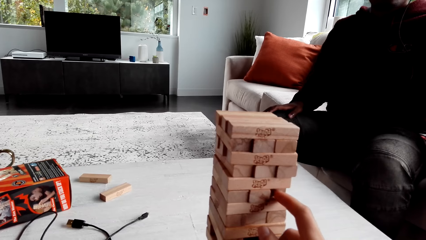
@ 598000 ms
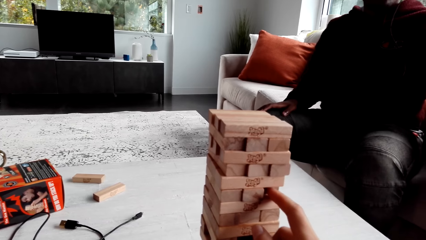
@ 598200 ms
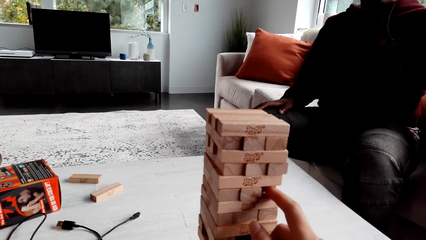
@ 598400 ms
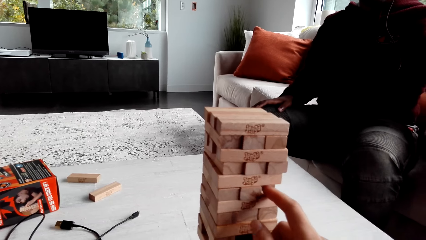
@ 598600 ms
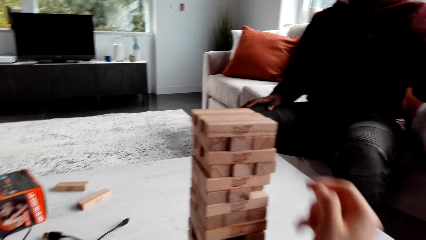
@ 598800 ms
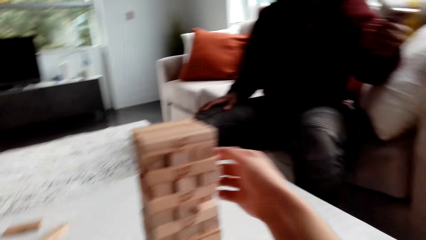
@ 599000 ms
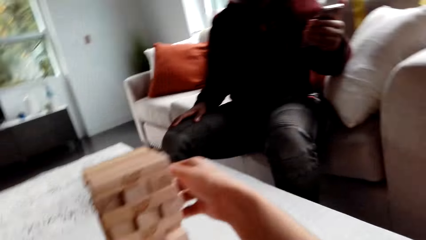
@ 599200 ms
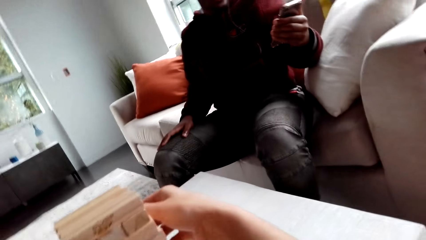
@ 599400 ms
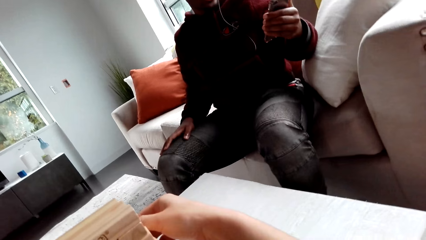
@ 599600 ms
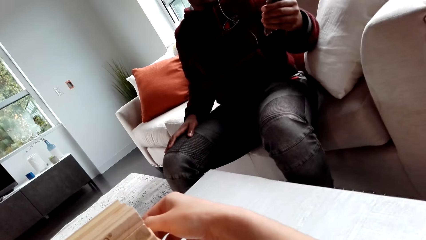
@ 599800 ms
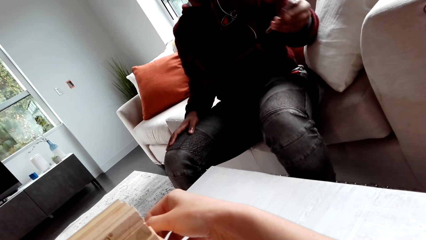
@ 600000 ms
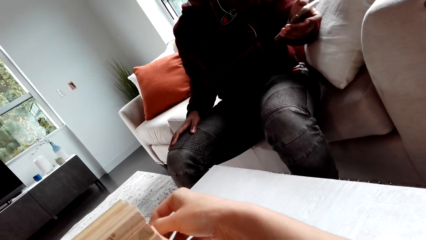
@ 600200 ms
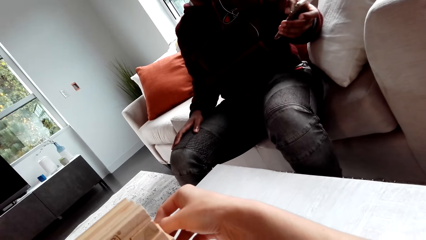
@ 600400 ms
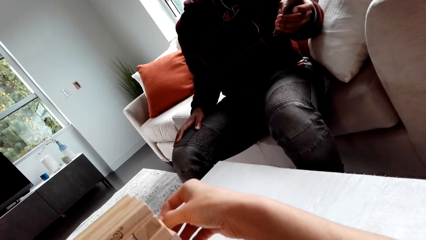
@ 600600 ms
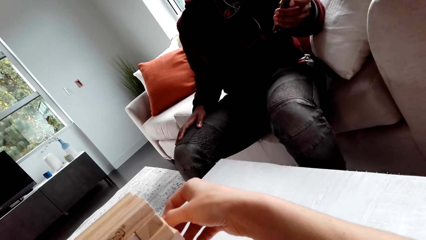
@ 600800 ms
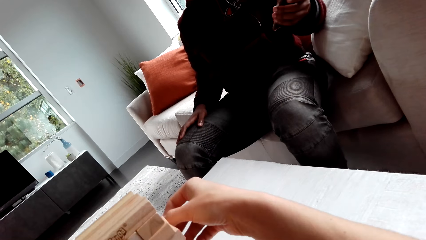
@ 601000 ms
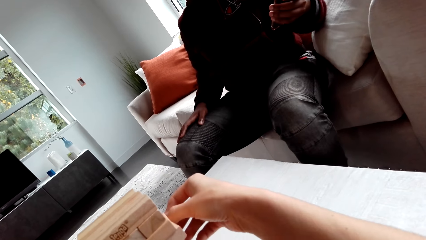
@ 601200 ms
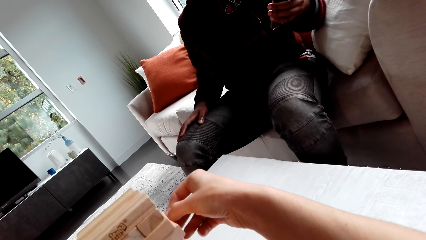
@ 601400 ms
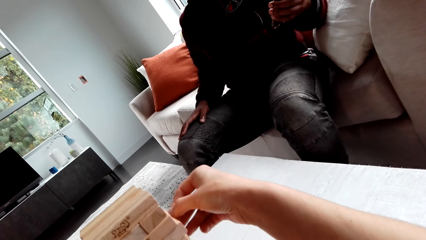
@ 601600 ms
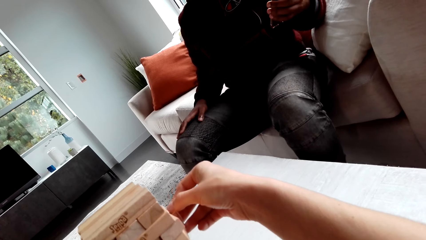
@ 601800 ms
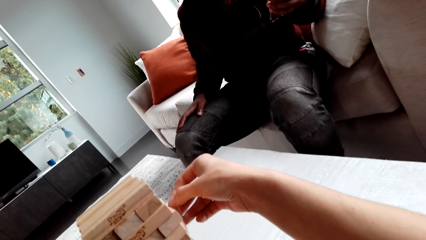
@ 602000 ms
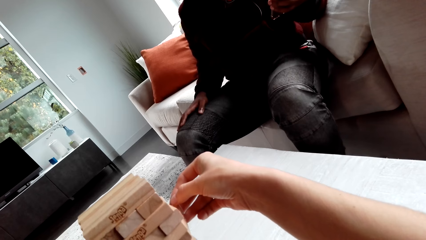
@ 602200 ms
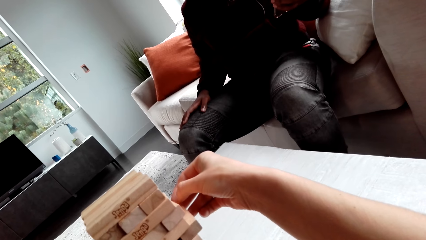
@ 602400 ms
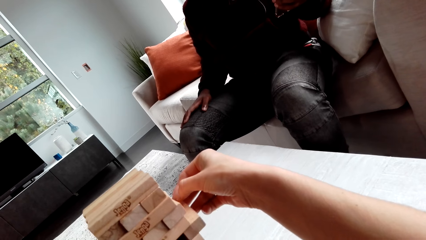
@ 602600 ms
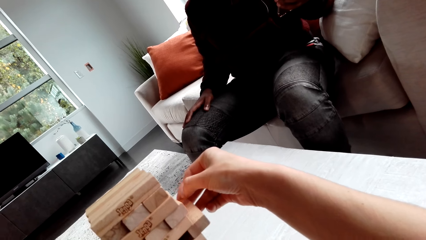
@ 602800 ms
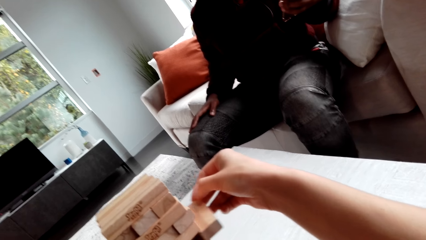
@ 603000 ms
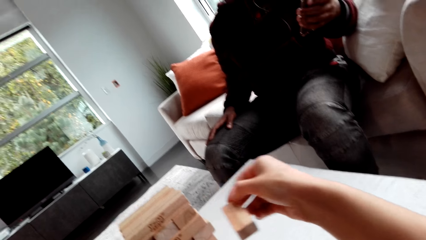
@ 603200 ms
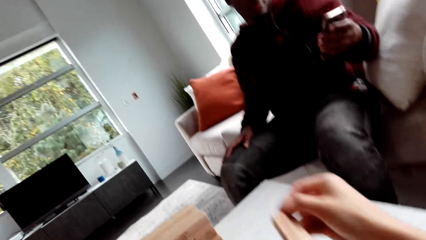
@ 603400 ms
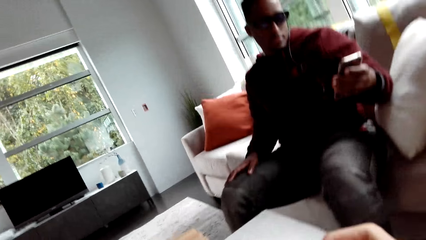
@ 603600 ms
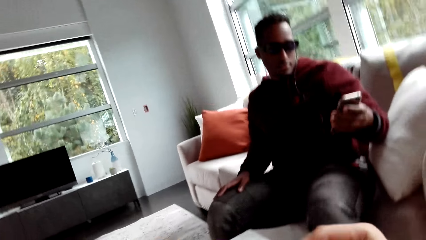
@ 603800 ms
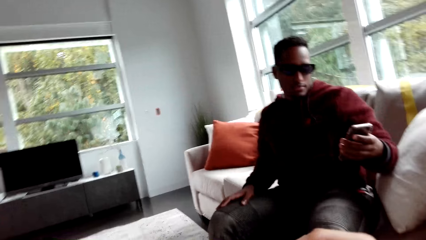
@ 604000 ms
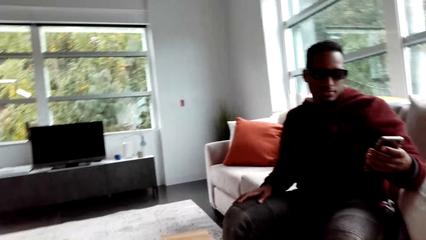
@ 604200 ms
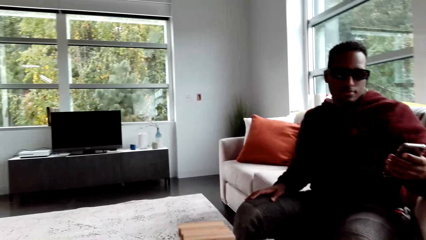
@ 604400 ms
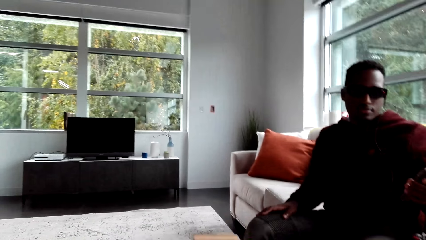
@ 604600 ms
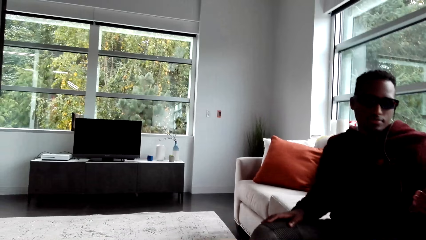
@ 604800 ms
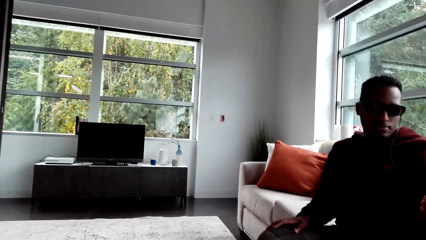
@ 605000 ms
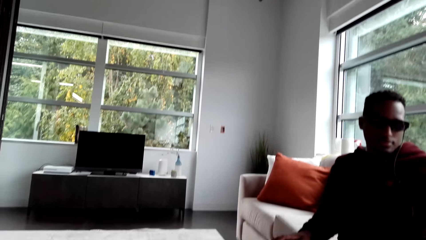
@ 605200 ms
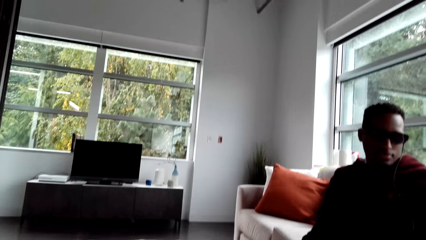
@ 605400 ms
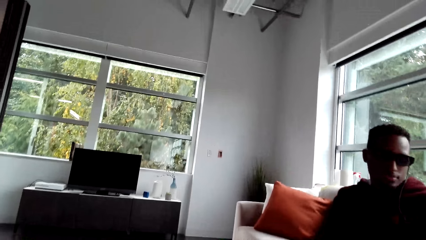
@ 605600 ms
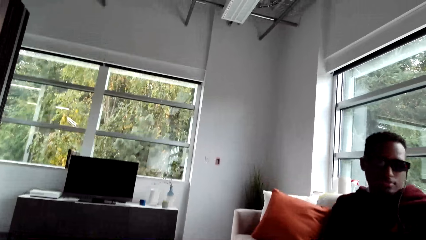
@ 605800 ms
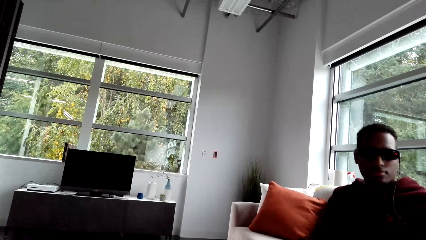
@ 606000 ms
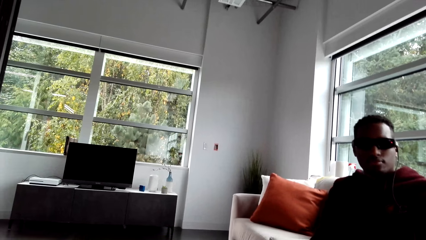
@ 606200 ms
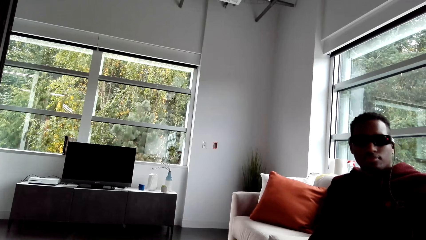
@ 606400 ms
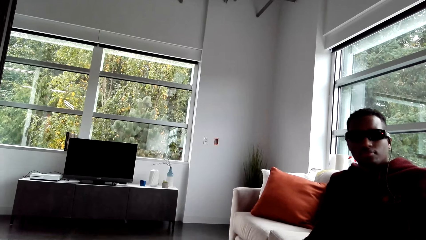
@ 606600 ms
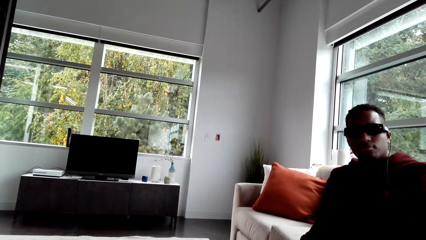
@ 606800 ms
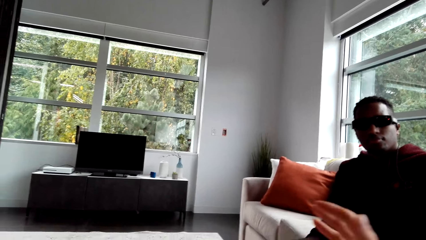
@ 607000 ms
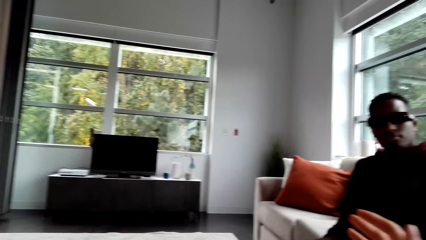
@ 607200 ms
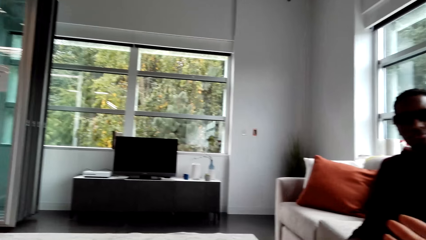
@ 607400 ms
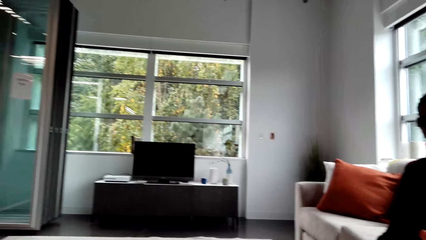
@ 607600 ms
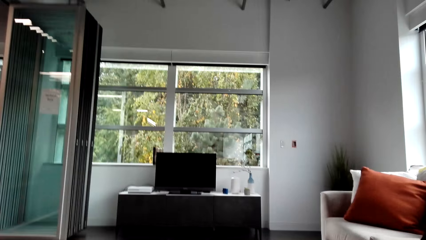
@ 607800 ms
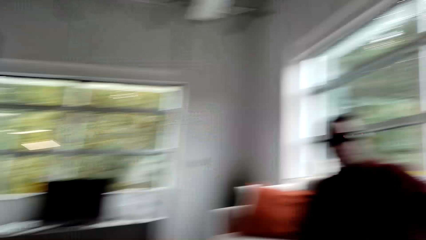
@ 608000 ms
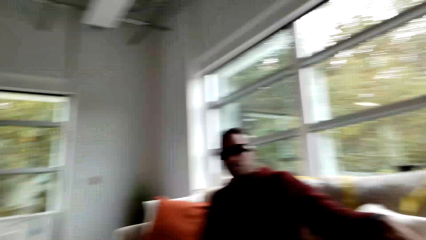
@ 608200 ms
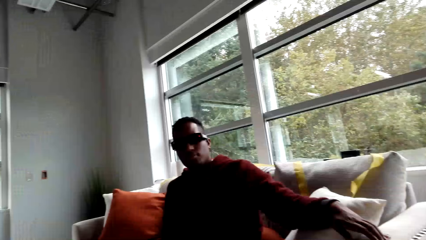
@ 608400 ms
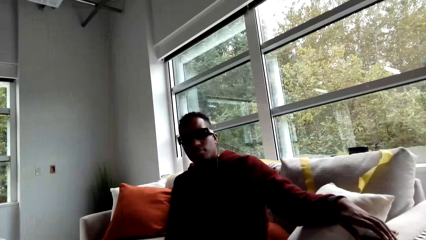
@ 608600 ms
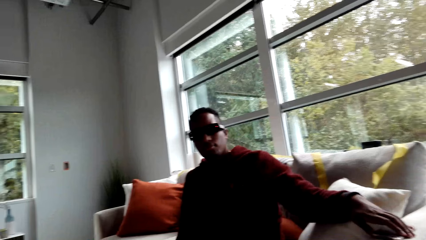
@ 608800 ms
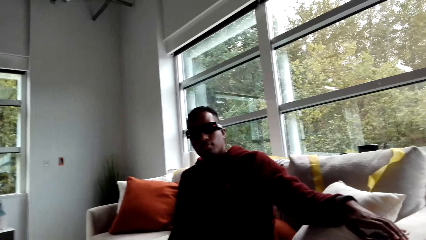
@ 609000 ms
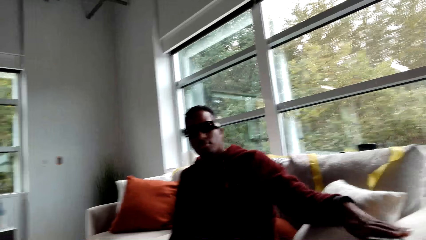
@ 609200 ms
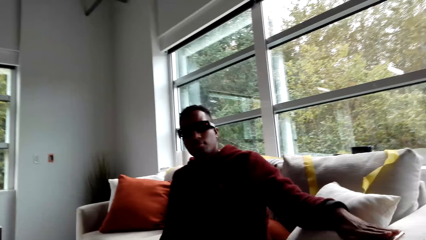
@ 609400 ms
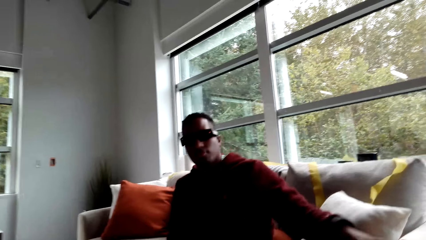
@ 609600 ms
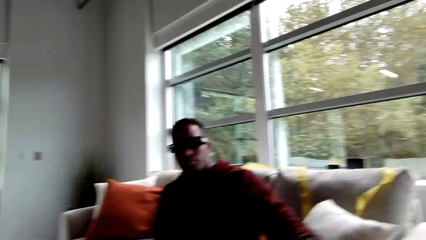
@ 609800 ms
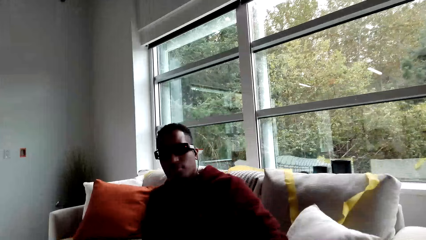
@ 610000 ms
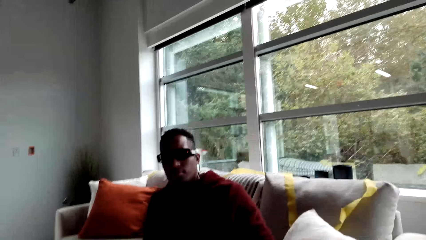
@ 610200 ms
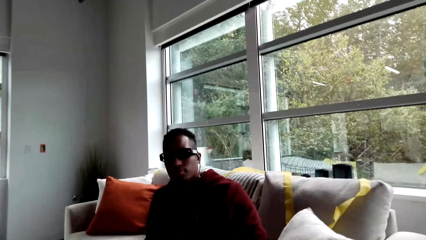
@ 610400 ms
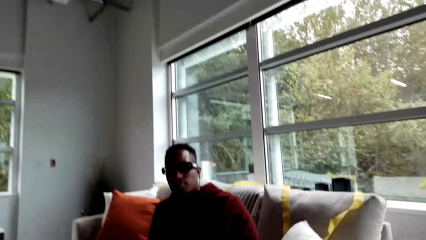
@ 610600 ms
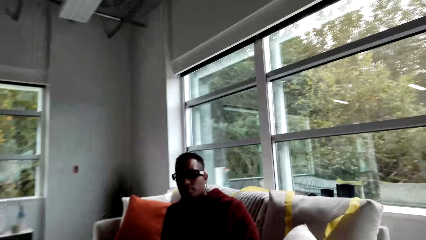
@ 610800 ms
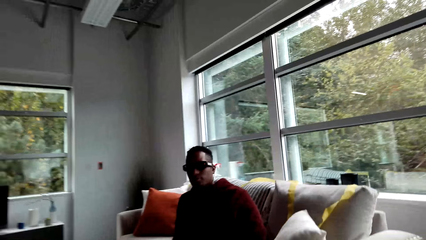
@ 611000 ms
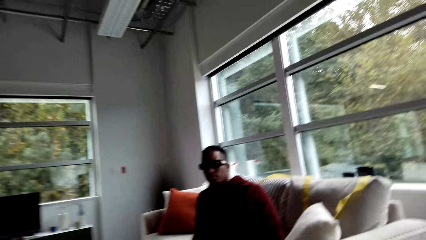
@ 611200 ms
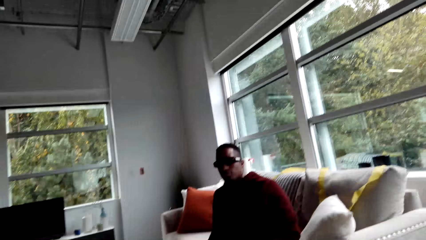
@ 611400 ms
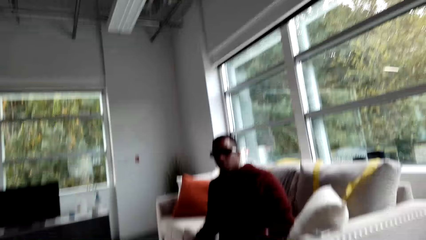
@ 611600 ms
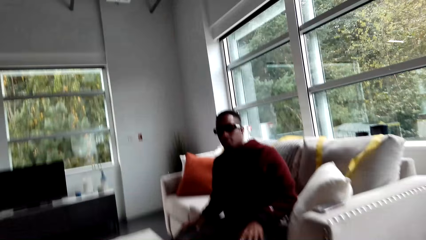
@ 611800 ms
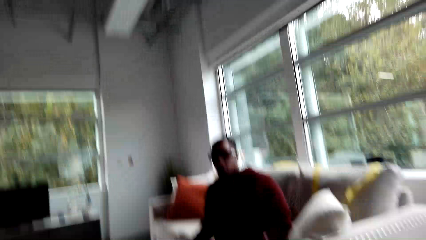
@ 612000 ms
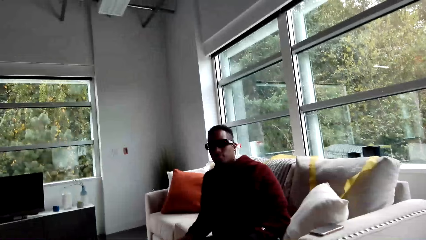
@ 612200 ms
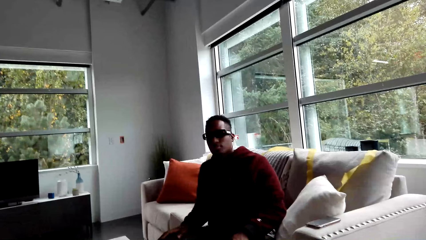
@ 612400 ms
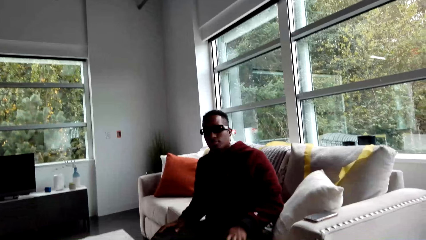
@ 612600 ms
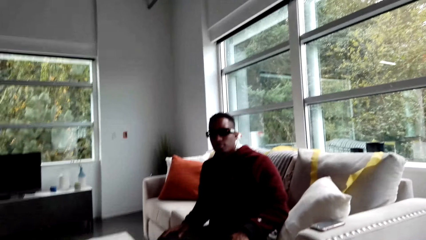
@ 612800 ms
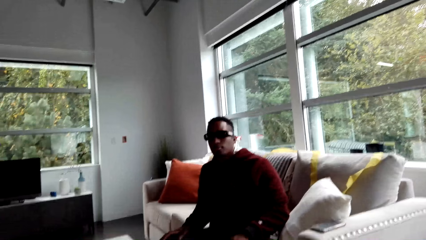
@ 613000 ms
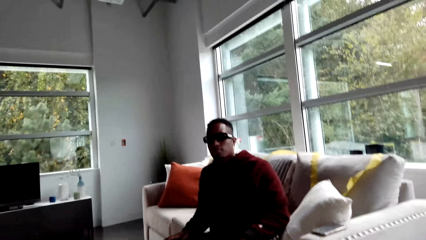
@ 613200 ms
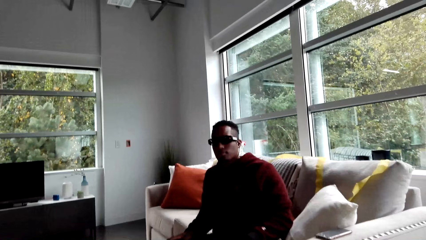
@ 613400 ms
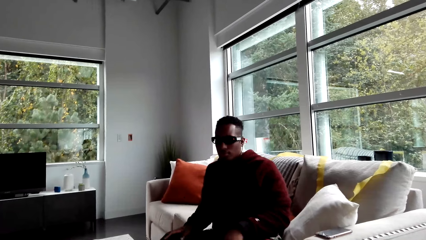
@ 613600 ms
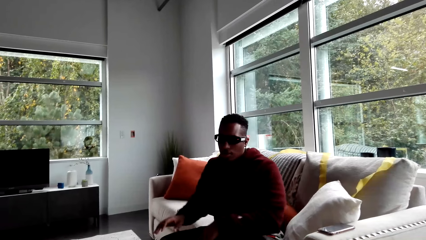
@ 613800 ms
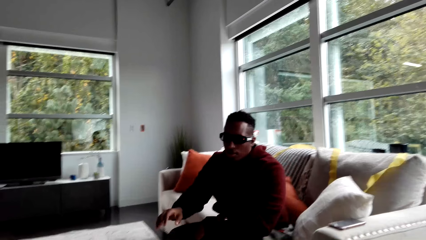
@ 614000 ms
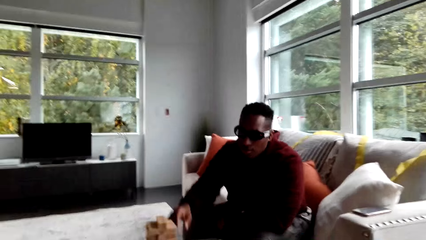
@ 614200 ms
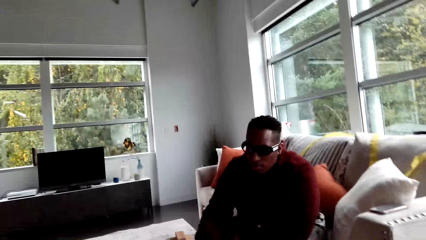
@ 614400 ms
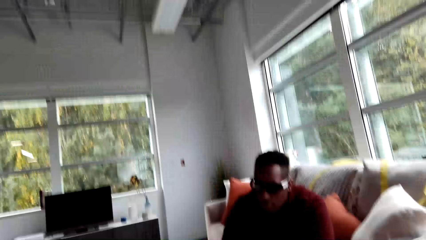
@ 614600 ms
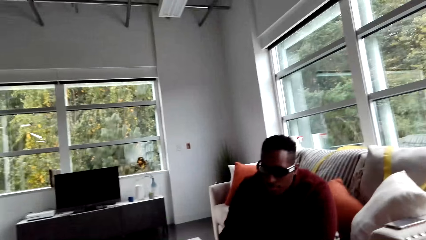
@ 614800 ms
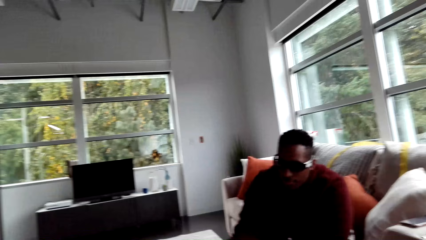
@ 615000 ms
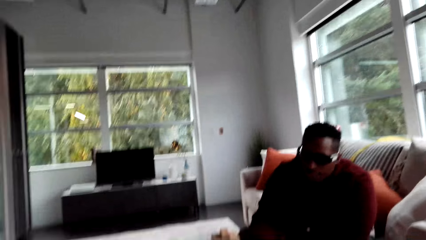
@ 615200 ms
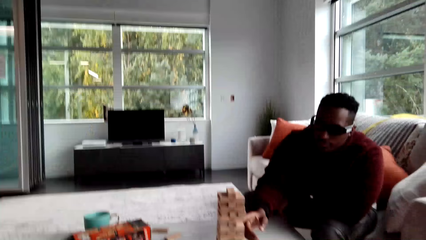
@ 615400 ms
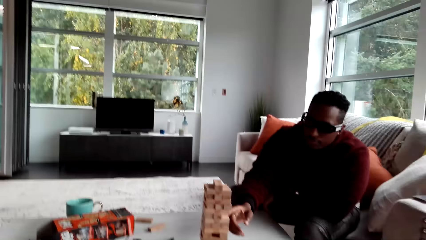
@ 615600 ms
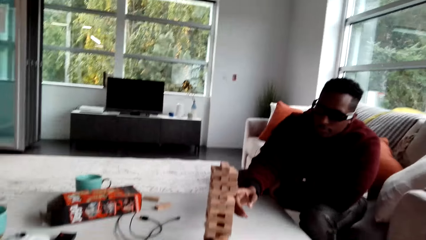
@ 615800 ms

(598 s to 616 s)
The camera wearer removes a jenga block. A man presses the phone. The camera wearer plays the jenga game. The man stares at the phone. The camera wearer looks around. They look around again. The man plays the jenga game.
